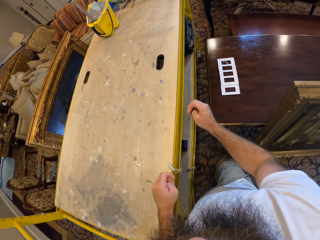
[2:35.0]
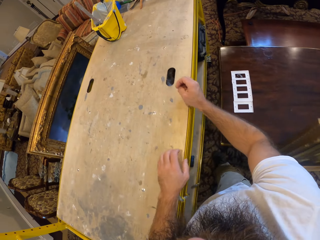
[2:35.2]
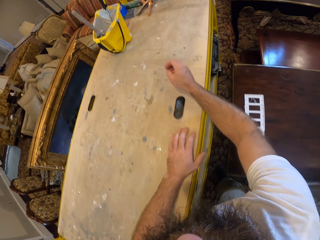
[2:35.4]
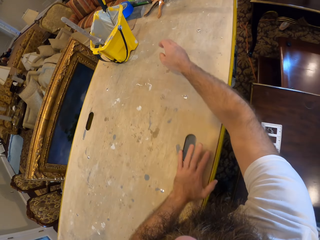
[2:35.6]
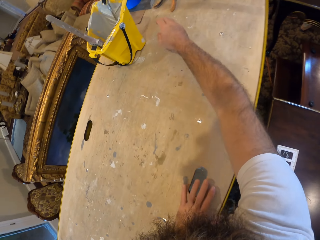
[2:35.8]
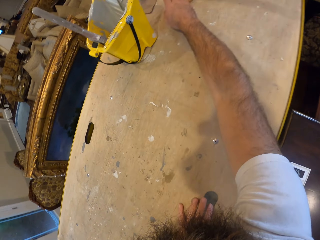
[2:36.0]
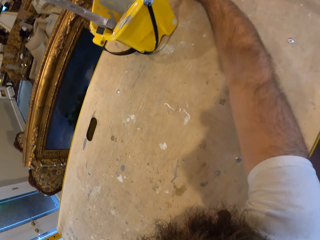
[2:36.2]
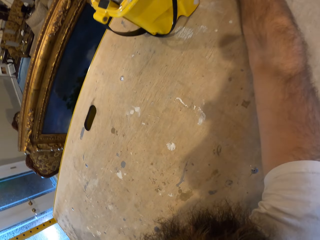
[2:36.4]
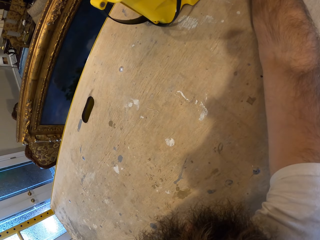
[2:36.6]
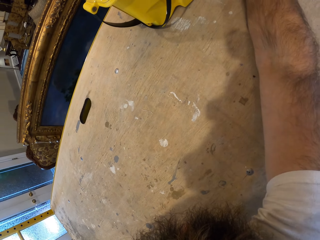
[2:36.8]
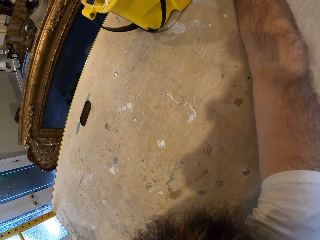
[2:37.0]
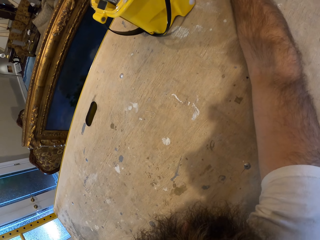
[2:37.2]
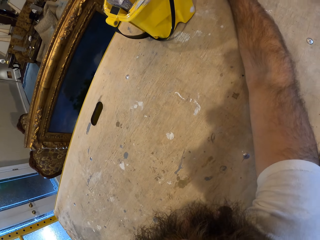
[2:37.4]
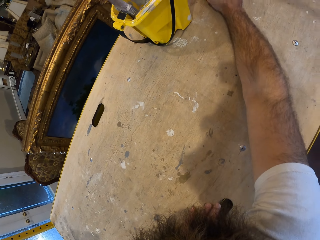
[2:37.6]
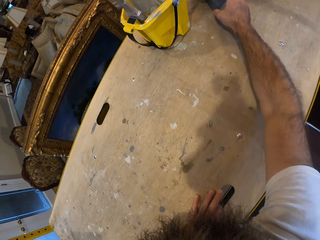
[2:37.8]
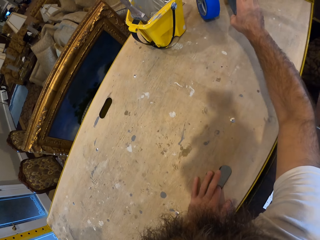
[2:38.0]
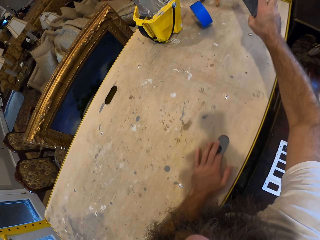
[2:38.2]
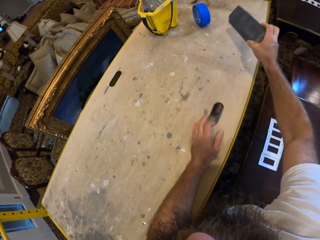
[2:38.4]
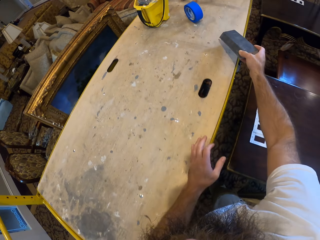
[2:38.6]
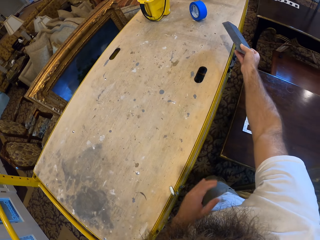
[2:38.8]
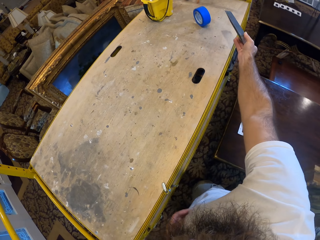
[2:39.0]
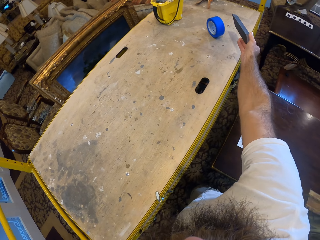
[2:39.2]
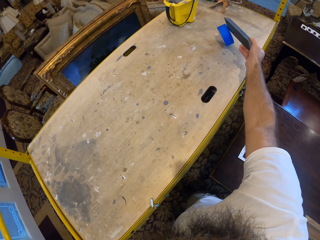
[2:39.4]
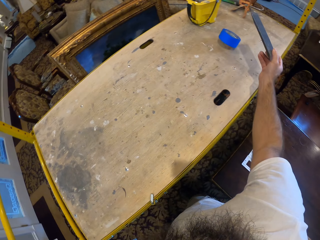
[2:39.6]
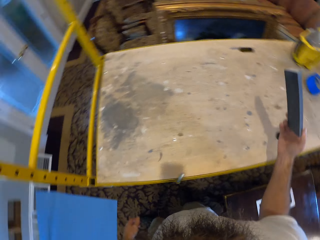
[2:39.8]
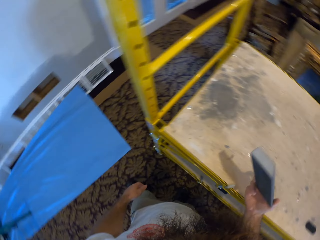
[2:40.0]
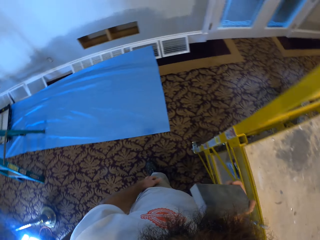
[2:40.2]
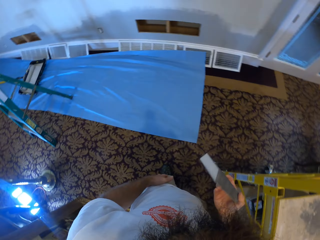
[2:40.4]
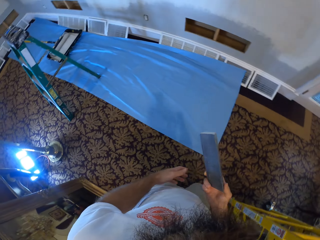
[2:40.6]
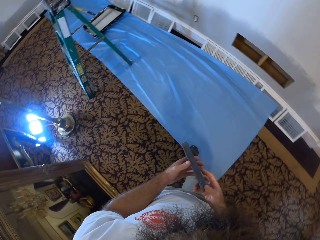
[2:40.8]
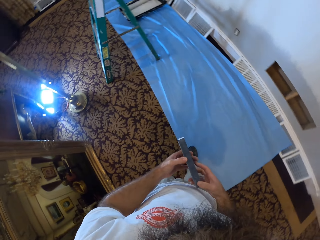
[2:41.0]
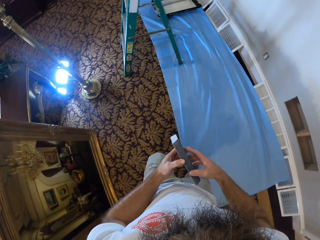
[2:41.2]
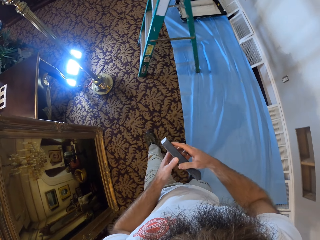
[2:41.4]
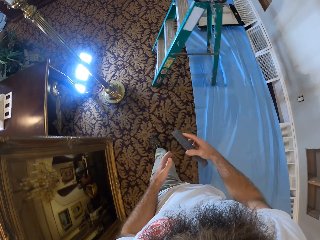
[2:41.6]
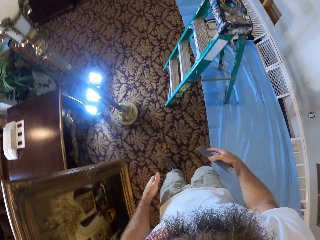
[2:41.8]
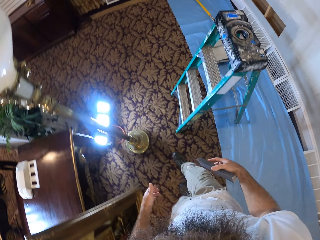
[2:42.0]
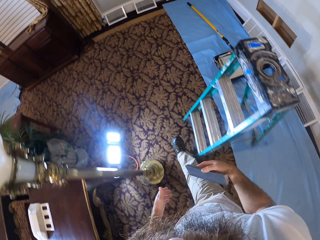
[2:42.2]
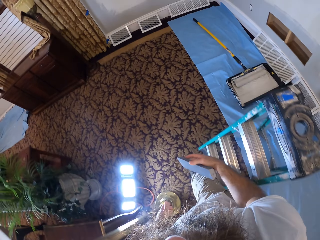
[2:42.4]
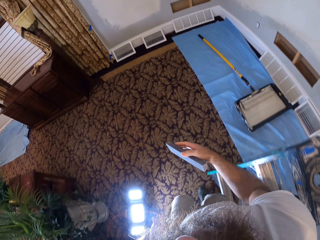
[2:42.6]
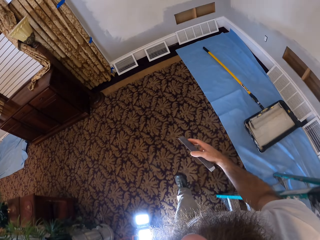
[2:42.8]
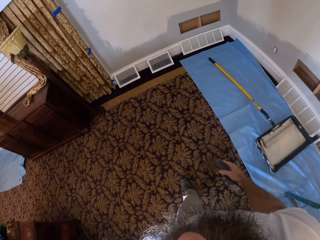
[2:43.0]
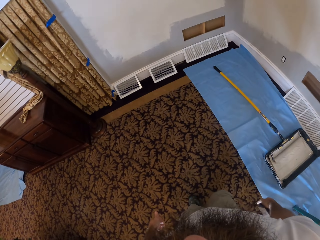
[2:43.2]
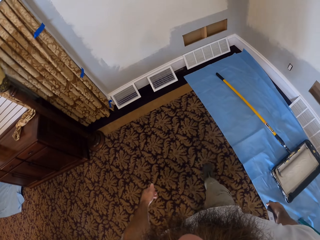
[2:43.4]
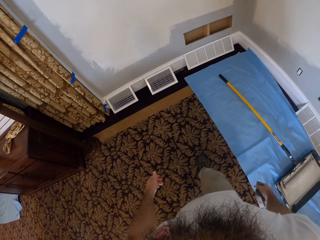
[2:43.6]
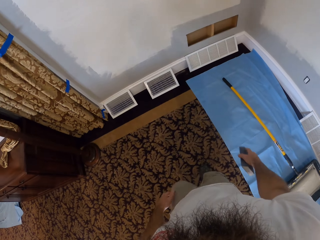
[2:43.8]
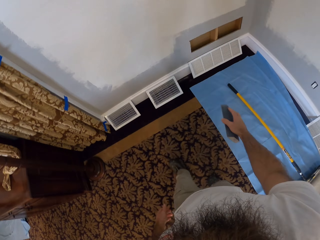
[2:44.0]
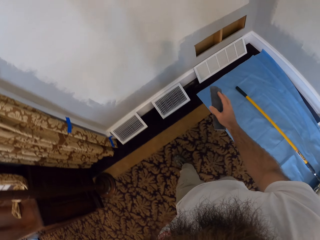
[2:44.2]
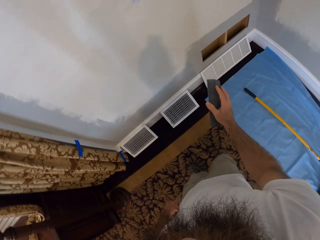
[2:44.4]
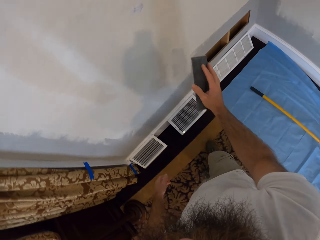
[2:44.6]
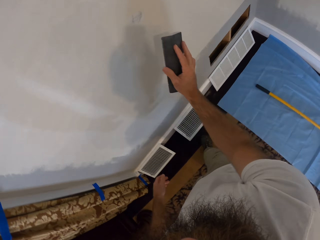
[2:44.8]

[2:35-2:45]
The camera wearer picks a foam from the shelf with his right hand. He touches a tape on the shelf with the foam in his right hand. He holds the foam with both hands. He walks towards the wall.

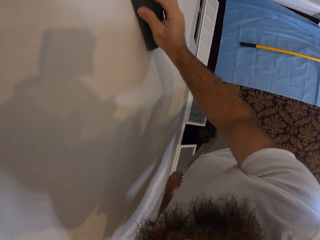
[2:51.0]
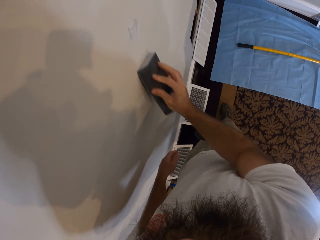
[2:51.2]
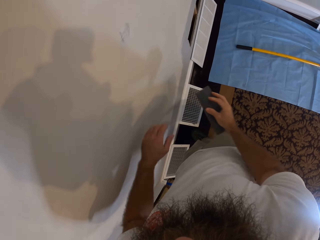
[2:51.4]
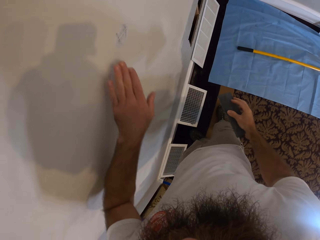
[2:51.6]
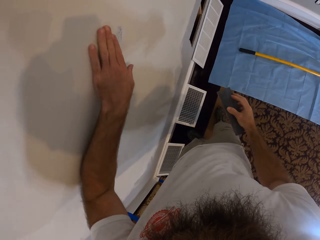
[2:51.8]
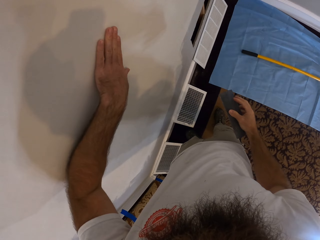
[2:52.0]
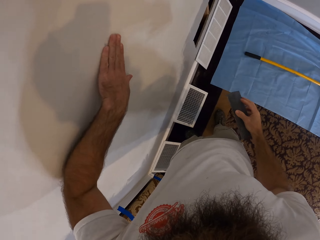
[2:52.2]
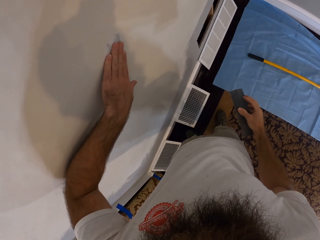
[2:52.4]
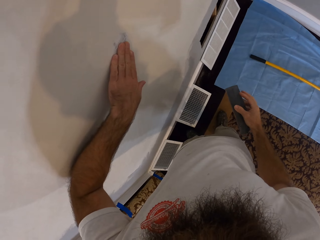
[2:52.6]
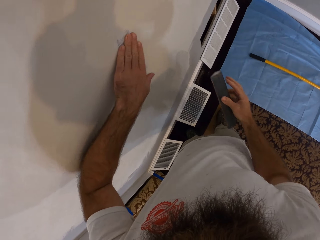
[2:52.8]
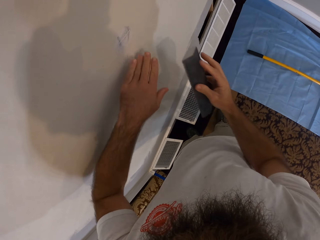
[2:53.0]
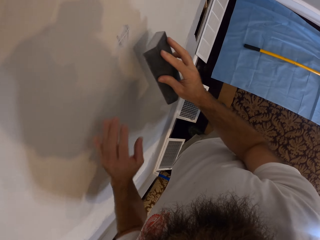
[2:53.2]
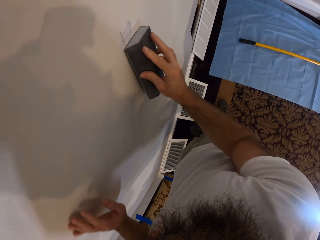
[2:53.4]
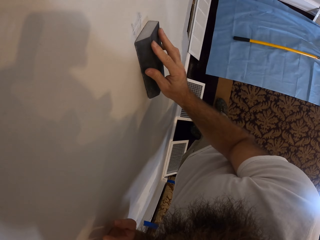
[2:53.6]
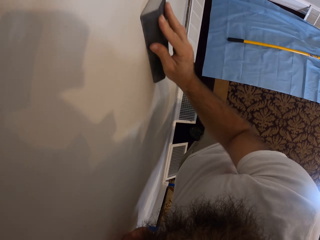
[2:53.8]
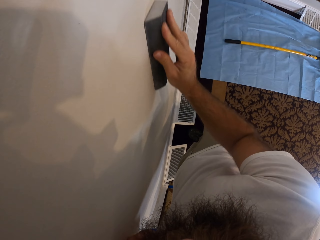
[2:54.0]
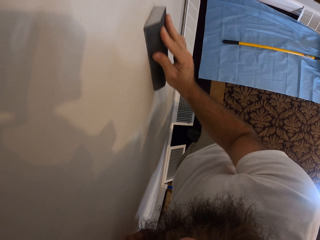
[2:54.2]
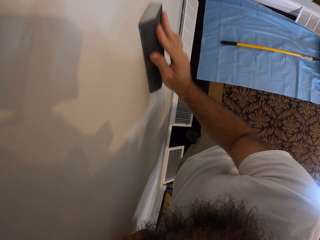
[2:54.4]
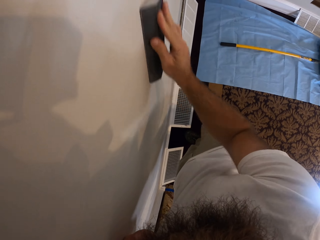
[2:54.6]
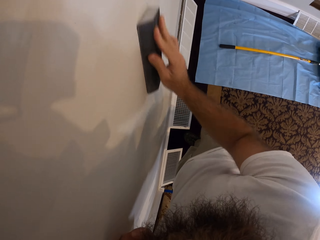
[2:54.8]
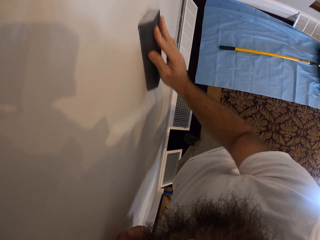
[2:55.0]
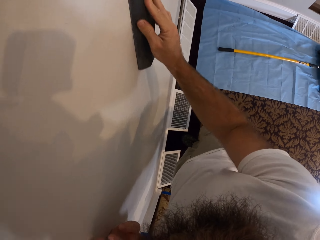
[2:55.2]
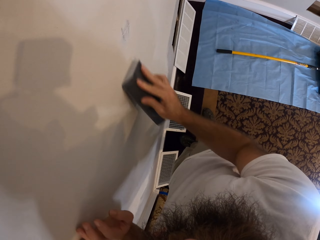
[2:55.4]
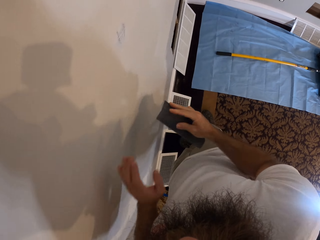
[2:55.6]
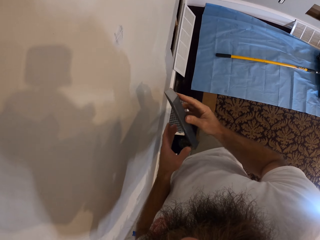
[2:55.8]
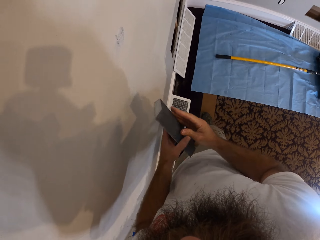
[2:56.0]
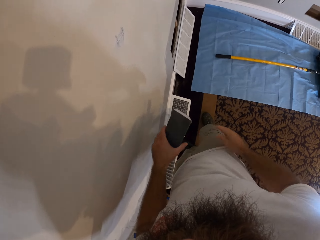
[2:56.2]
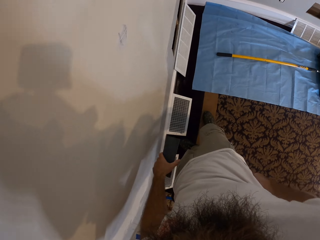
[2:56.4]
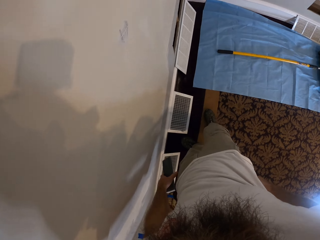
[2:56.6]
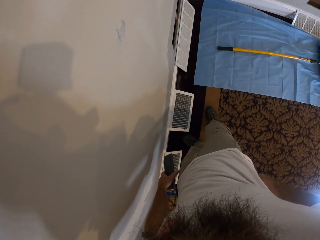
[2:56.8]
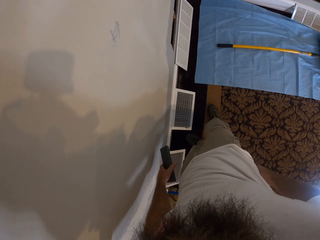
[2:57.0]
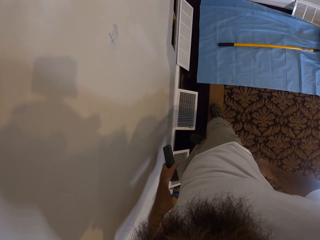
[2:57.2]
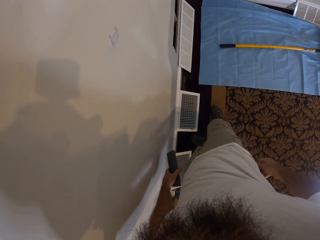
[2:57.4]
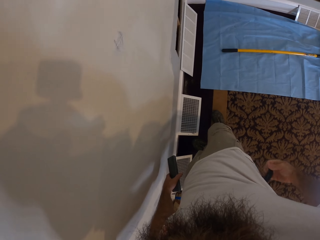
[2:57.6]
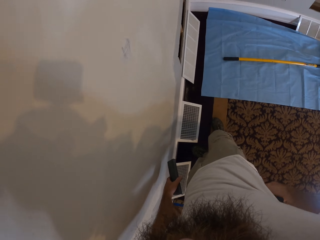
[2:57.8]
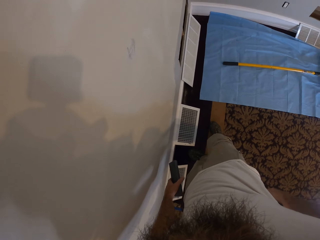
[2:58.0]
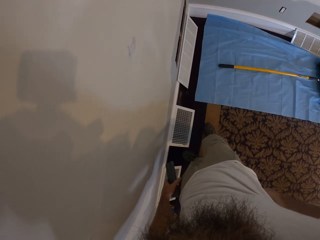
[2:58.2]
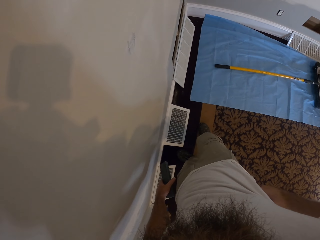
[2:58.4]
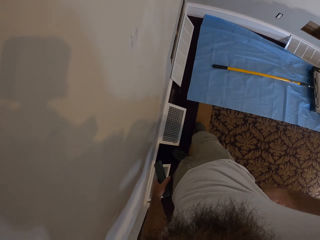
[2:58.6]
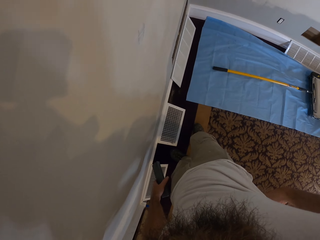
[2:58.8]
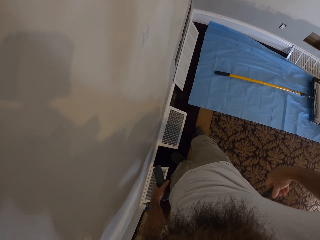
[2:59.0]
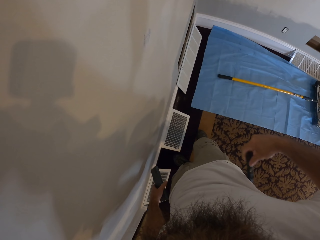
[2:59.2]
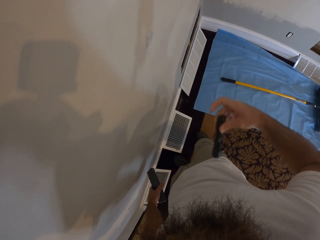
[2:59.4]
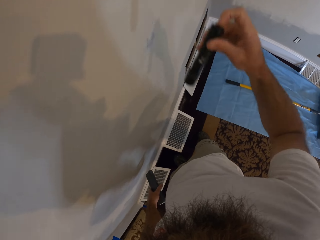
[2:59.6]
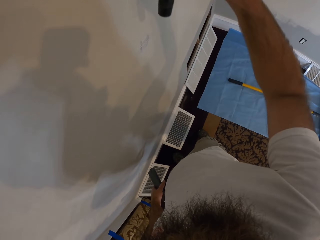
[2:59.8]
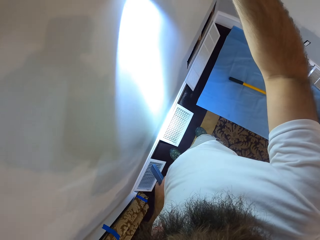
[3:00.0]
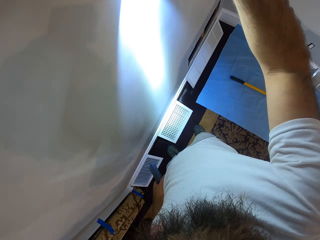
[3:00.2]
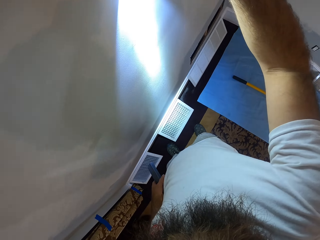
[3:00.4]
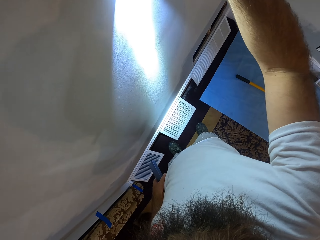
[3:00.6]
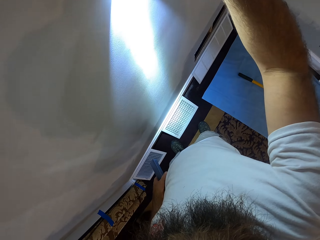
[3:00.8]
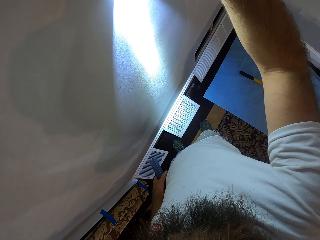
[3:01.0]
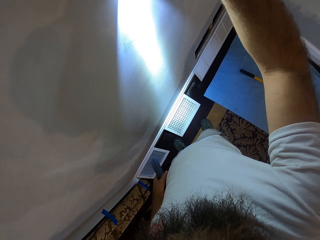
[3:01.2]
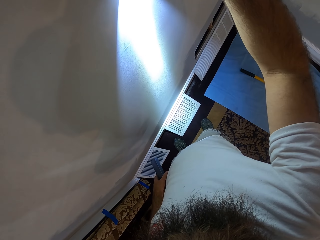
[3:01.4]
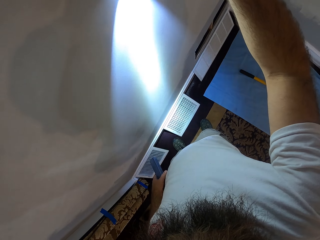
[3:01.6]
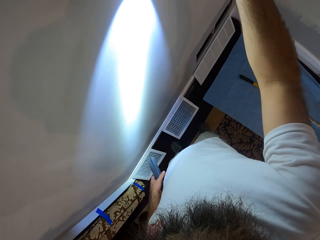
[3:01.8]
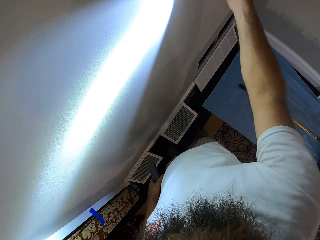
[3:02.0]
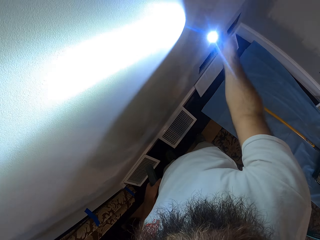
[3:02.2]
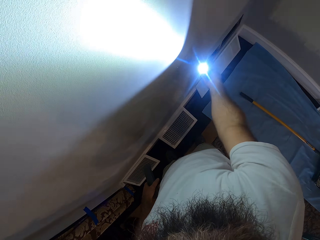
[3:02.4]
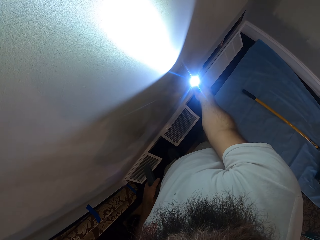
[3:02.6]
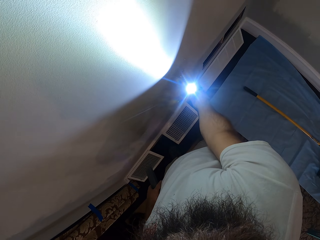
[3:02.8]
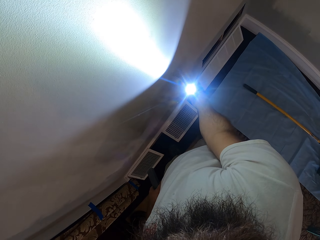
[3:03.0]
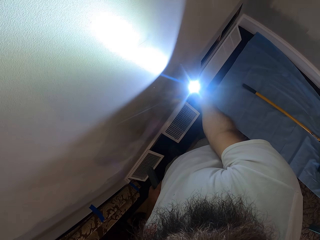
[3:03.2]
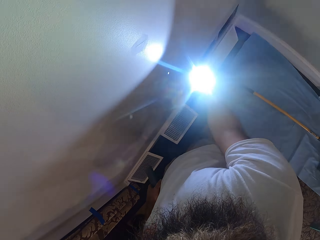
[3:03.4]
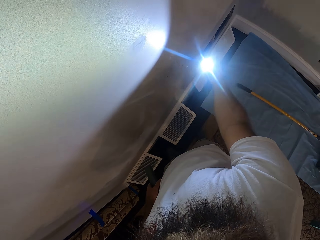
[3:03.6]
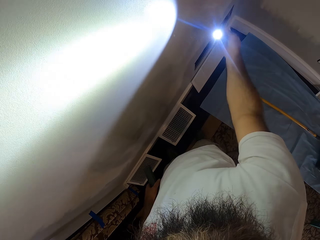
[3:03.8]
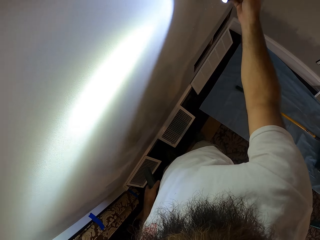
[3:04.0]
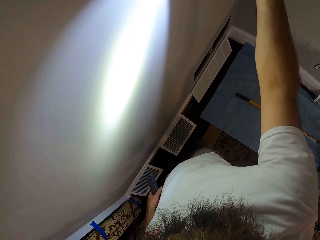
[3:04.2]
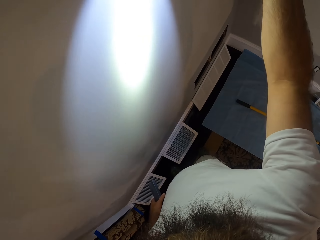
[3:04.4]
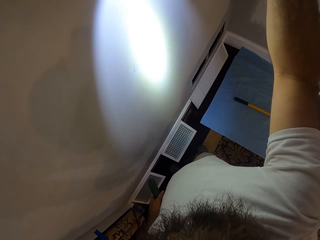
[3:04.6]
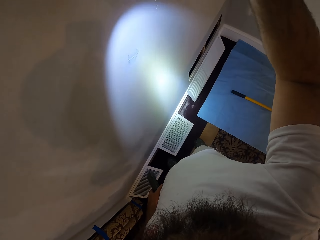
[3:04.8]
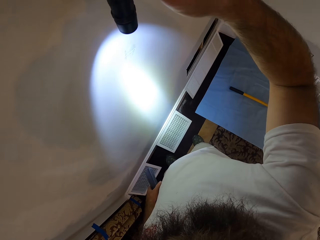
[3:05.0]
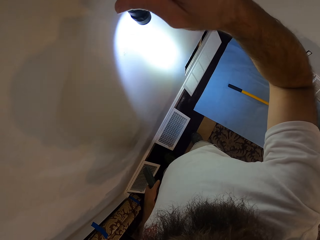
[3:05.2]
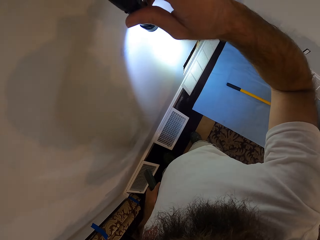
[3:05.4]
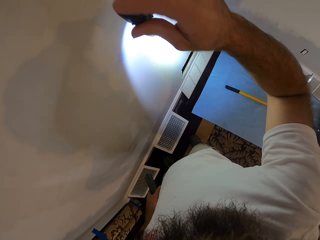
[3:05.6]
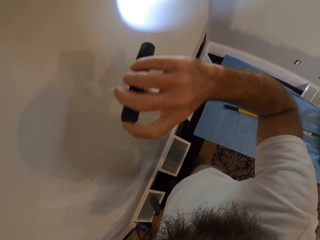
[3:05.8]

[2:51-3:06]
The camera wearer rubs the wall with her left hand. They wipe the wall with the foam in his right hand. They pass the foam from her right hand to her left hand. They pull the torch from his pocket with his right hand. They point the torch to the wall with his right hand.
